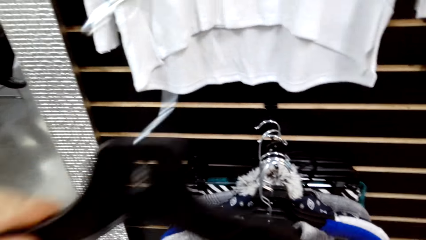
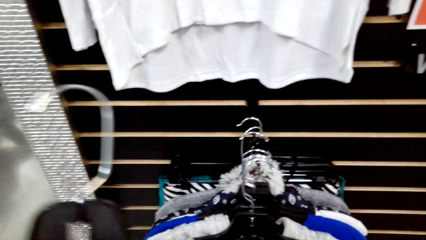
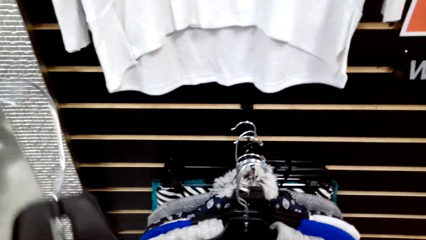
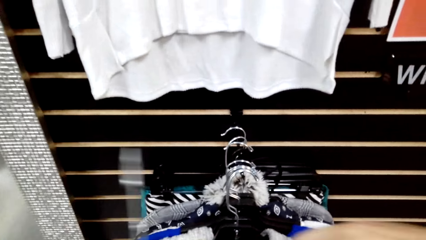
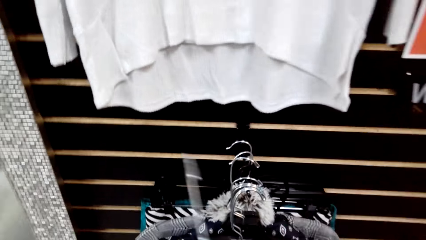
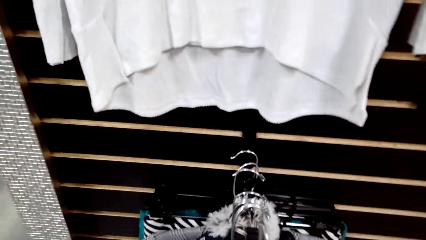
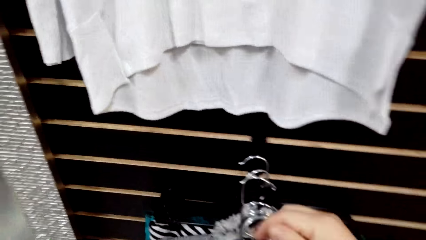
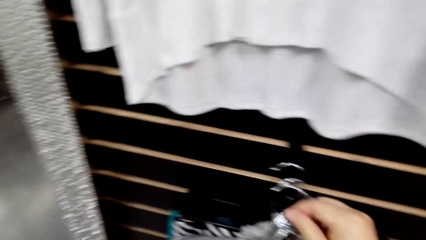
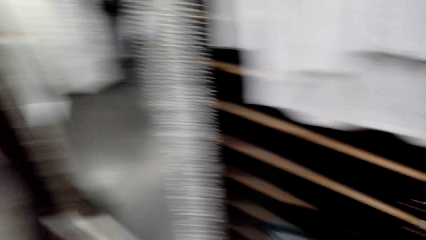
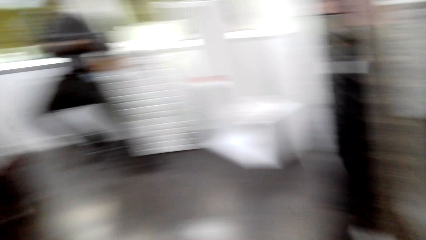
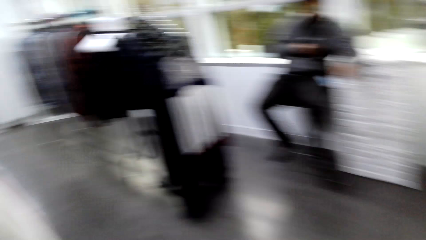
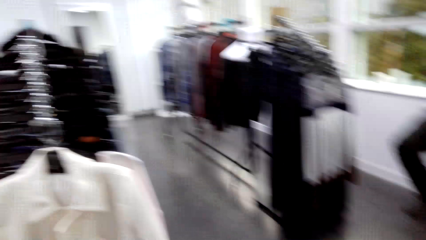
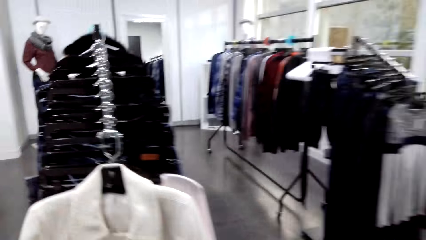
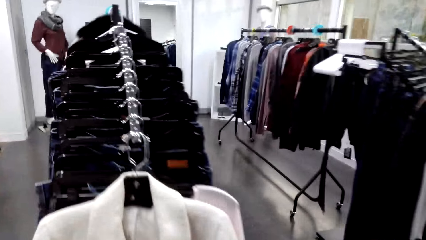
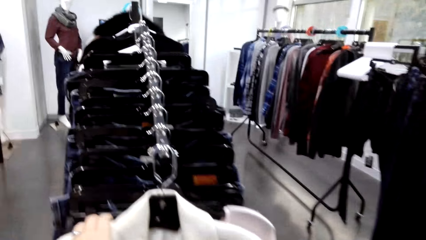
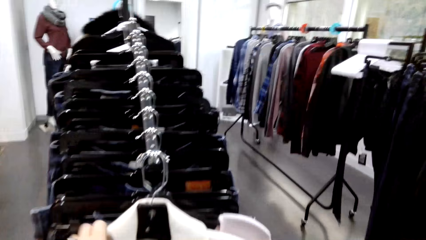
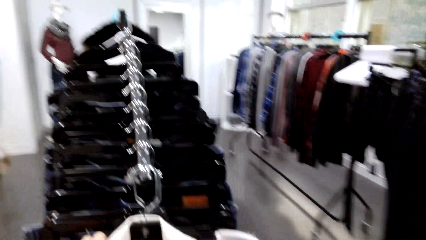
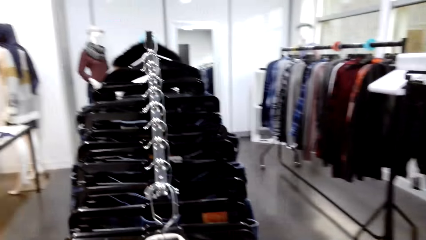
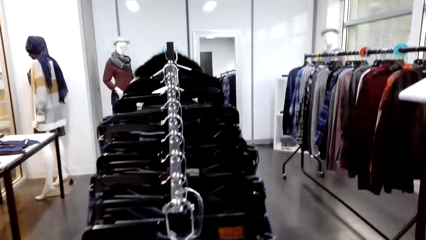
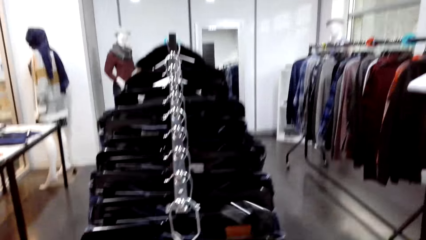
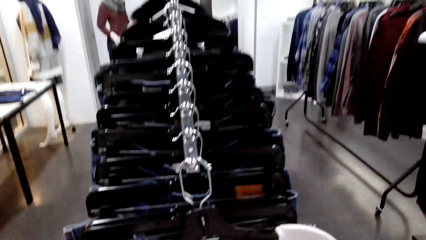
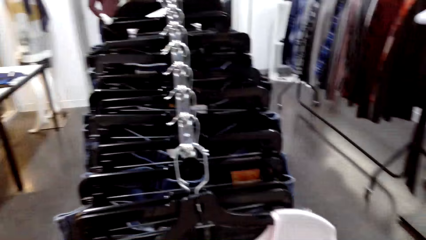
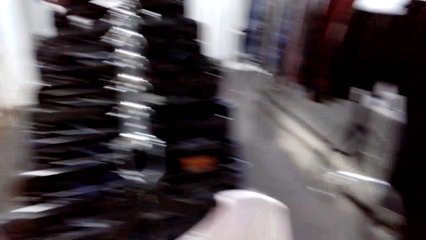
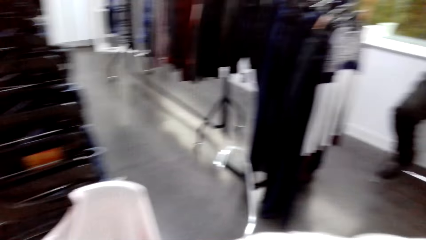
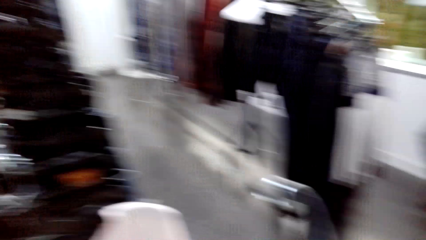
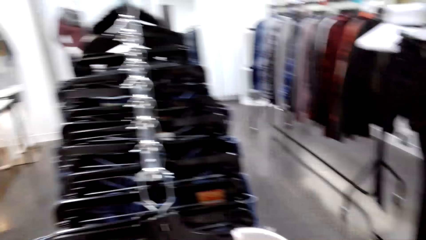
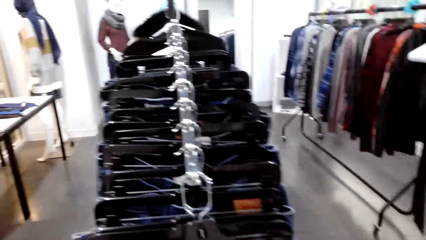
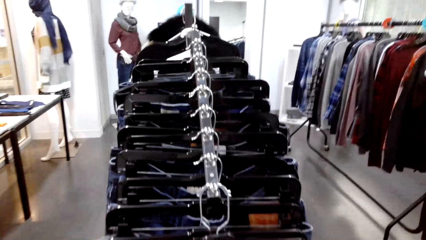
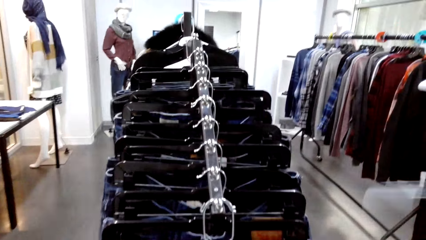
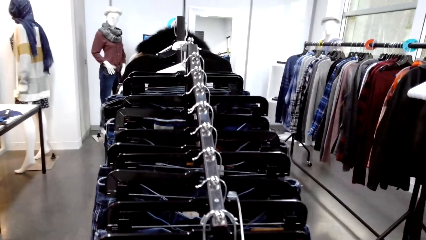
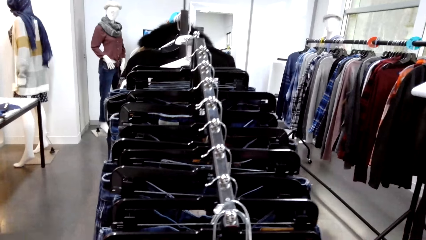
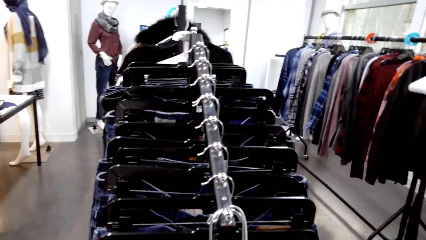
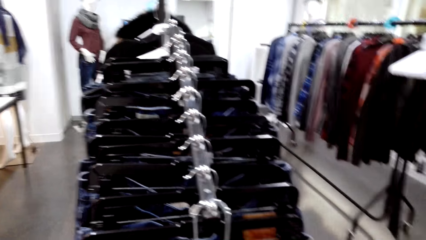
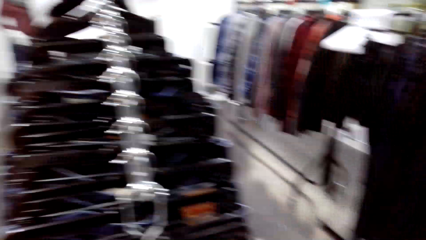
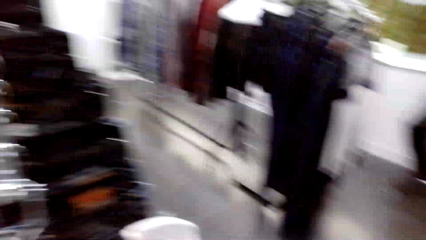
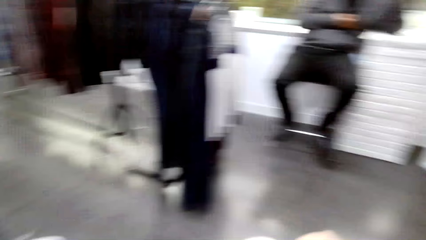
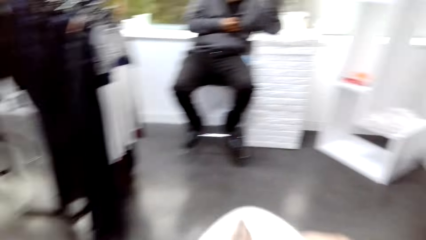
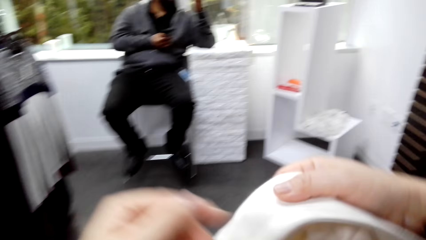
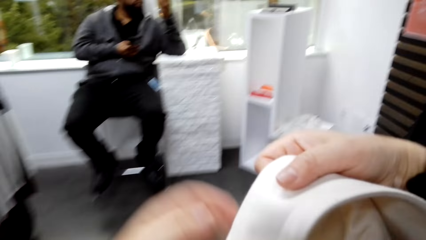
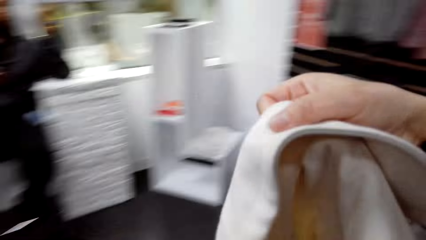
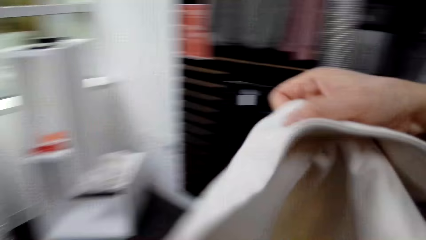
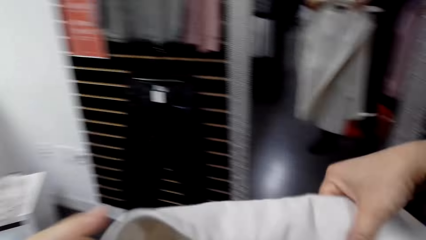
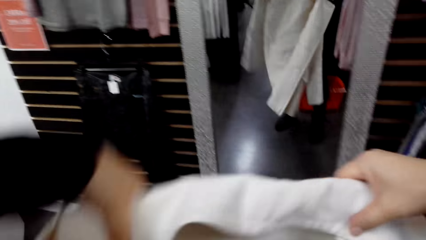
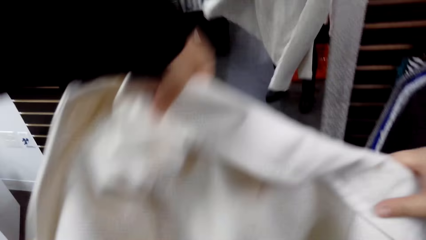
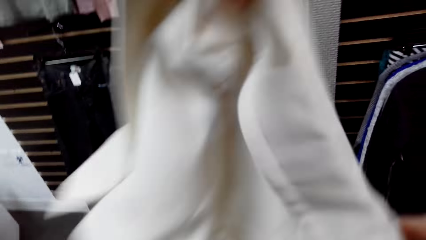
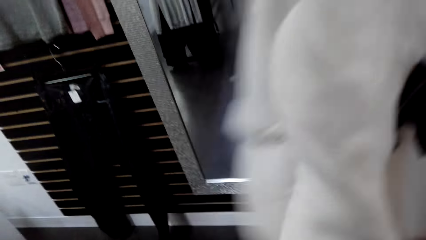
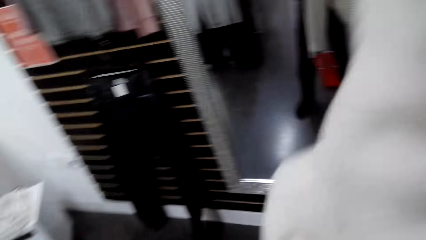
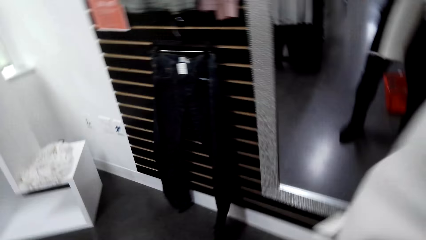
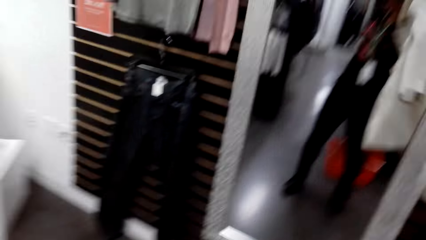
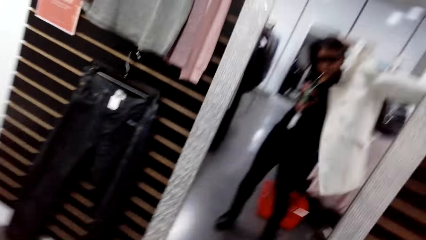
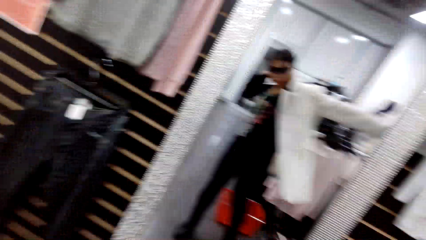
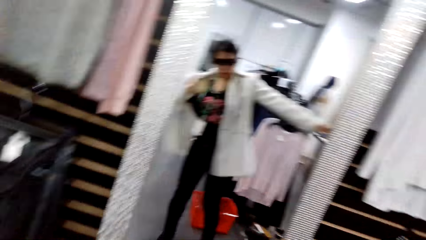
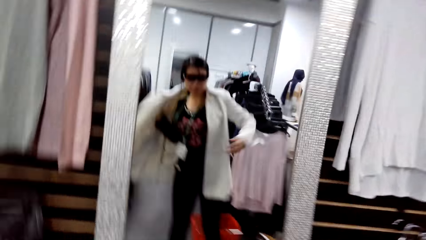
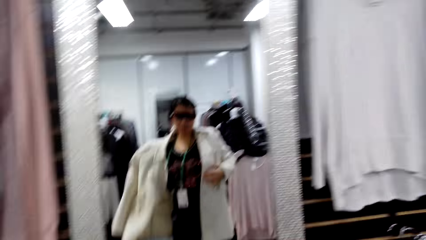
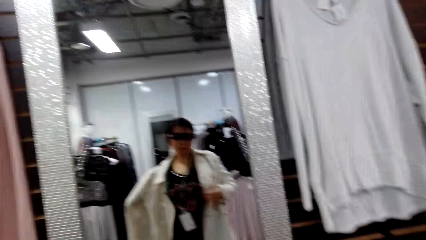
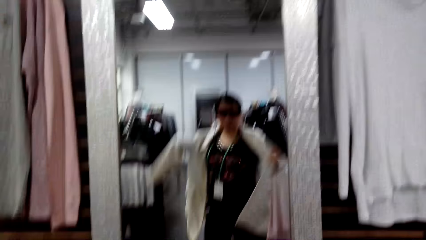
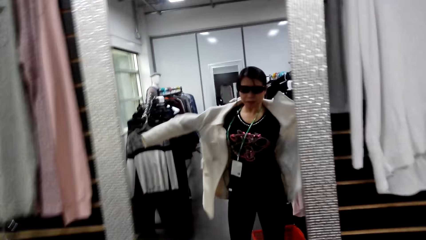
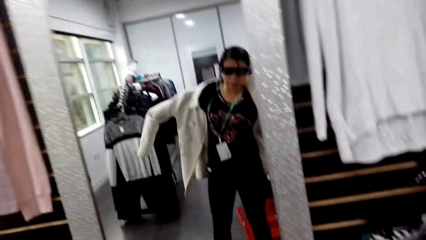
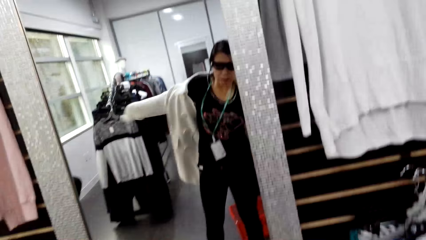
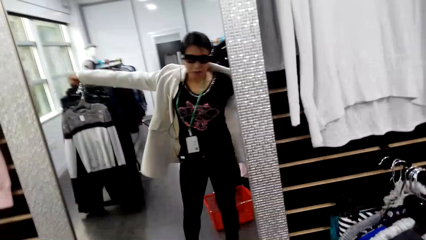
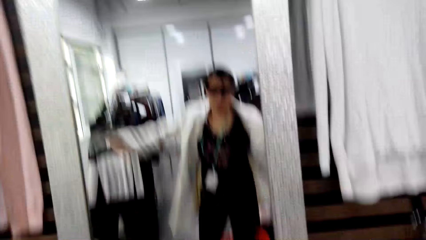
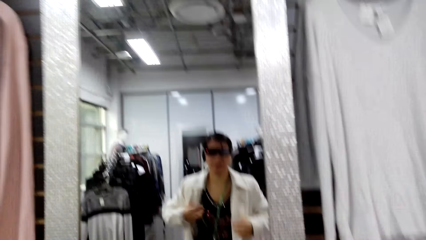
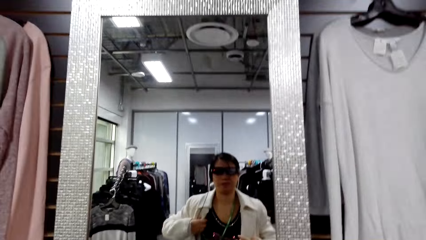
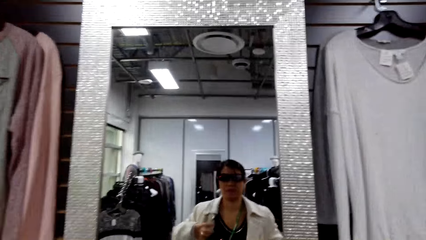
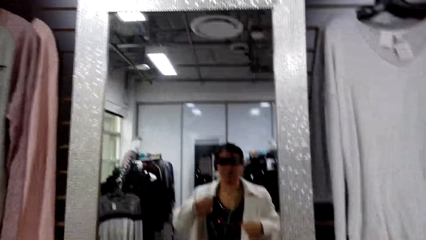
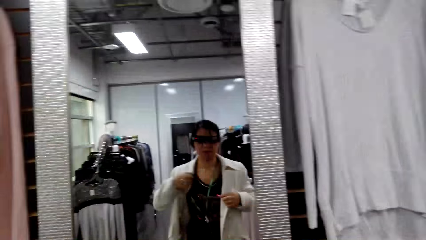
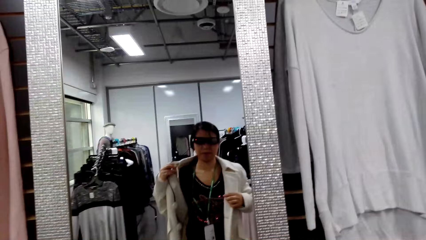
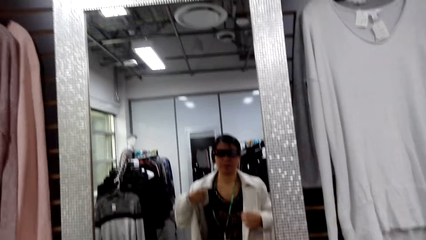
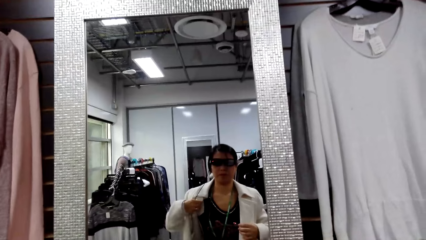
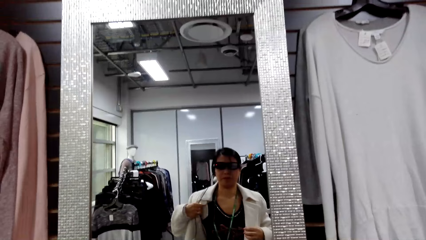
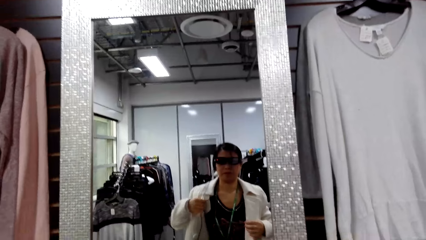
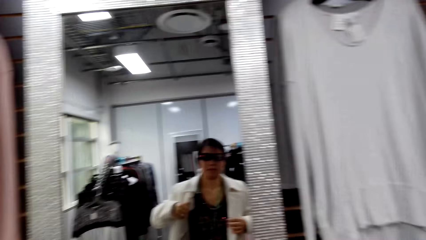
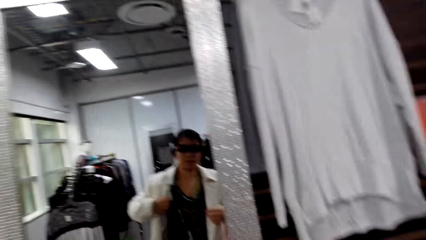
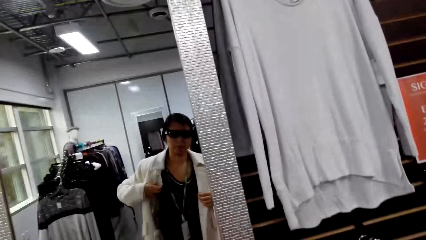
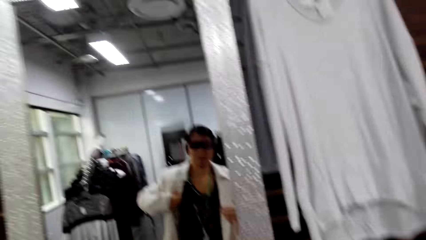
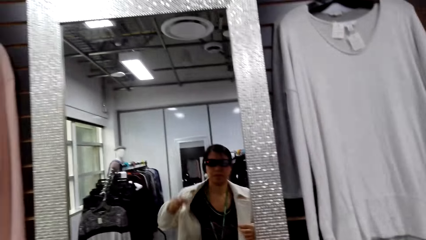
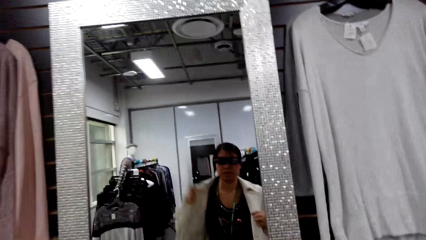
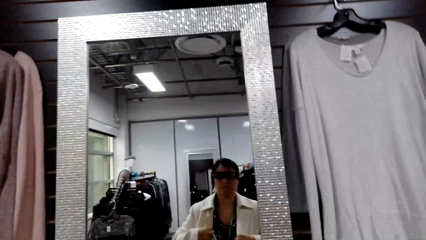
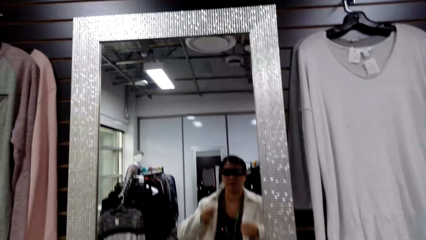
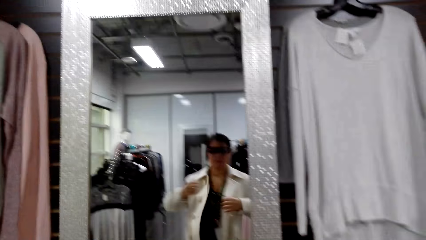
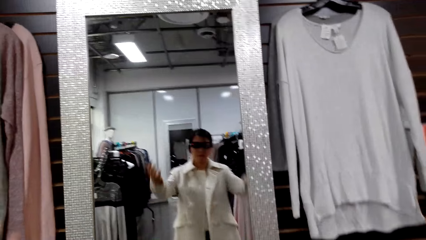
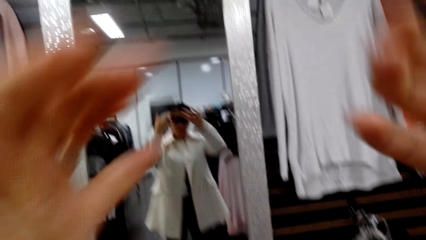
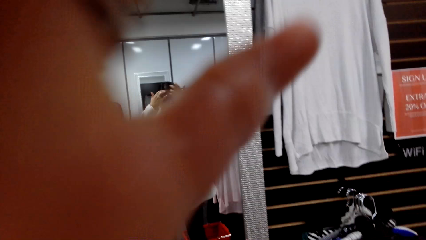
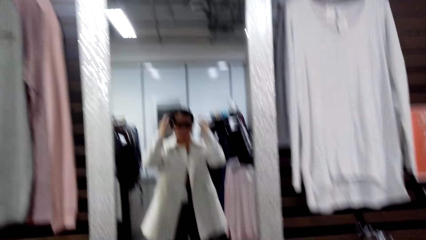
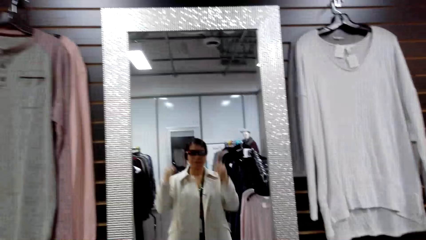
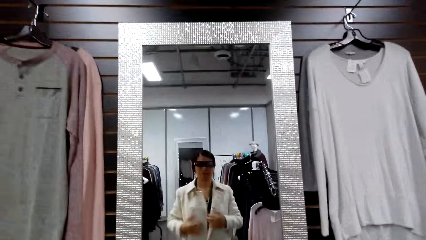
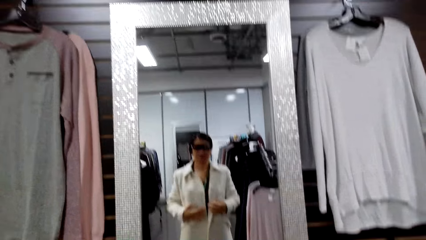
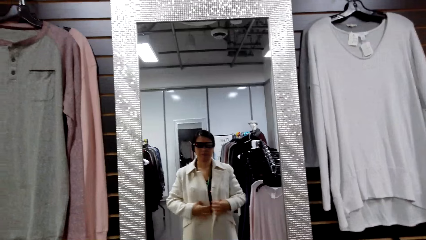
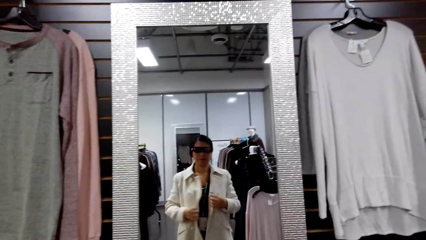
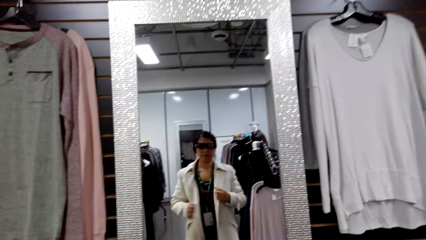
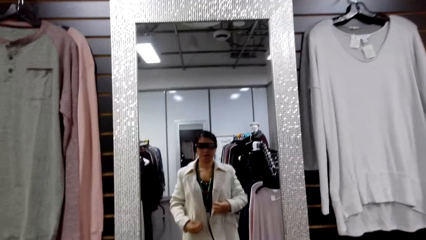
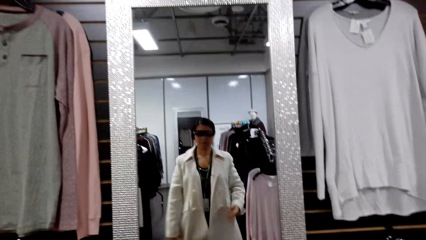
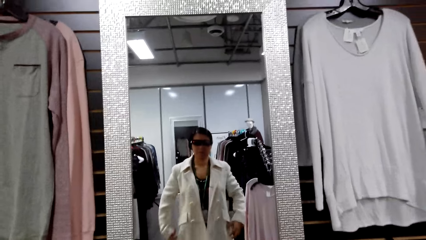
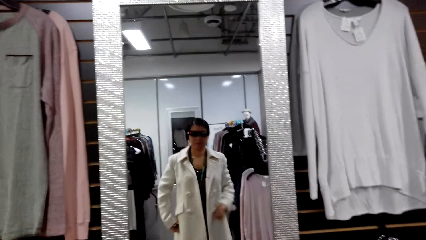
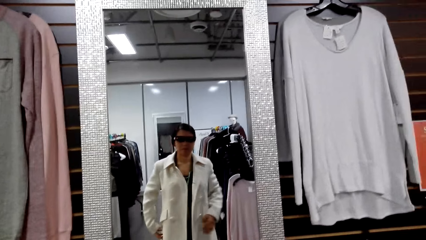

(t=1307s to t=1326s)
The camera wearer takes a cloth hanger. They take a cloth. They return the hanger on a stand. They wear a coat. They make their hair.
